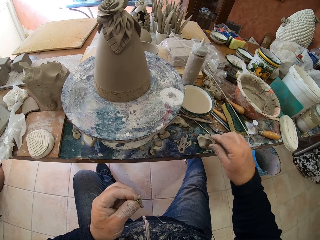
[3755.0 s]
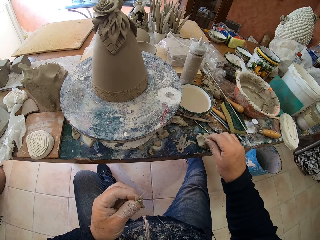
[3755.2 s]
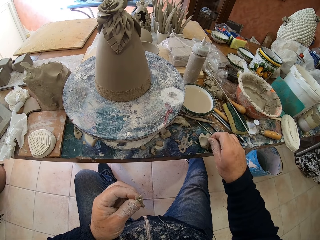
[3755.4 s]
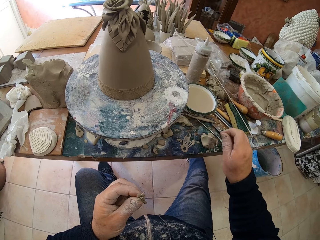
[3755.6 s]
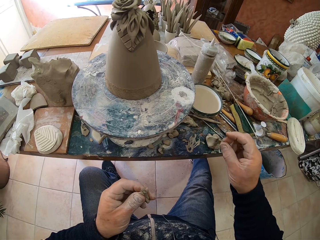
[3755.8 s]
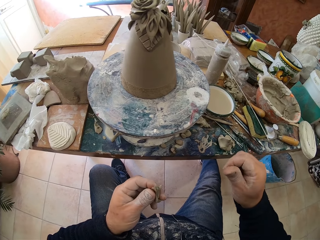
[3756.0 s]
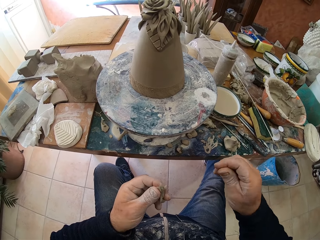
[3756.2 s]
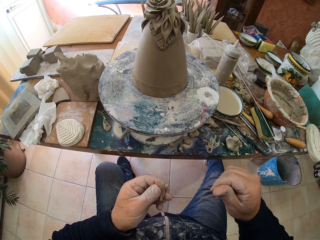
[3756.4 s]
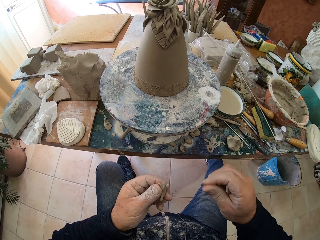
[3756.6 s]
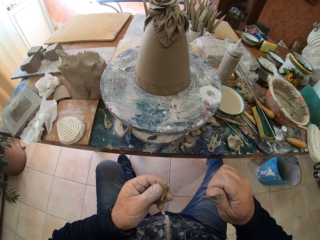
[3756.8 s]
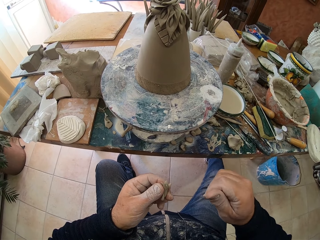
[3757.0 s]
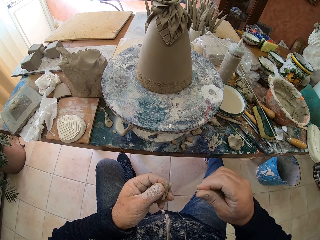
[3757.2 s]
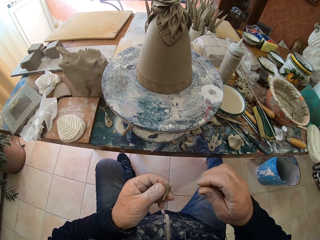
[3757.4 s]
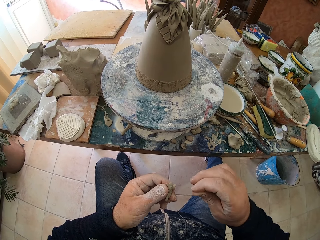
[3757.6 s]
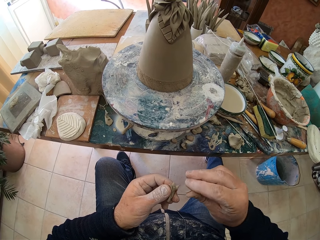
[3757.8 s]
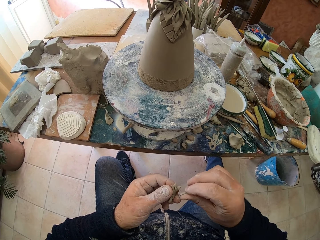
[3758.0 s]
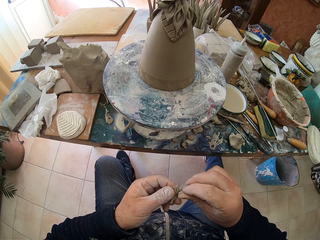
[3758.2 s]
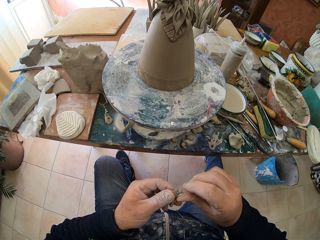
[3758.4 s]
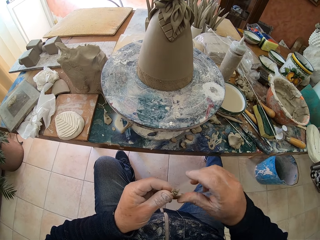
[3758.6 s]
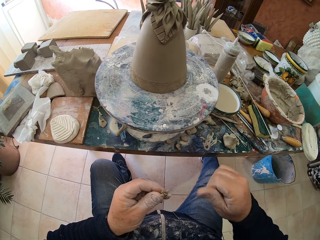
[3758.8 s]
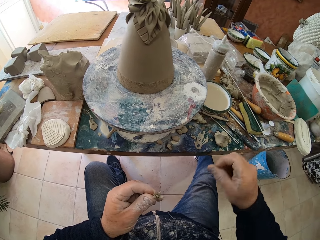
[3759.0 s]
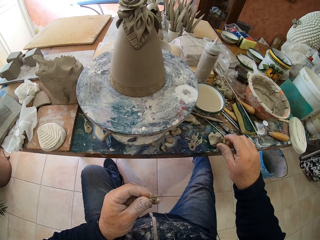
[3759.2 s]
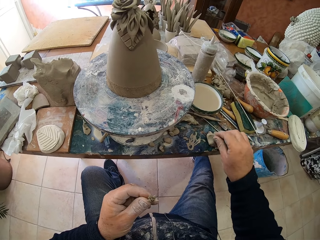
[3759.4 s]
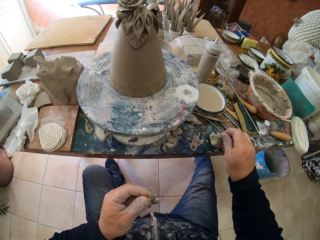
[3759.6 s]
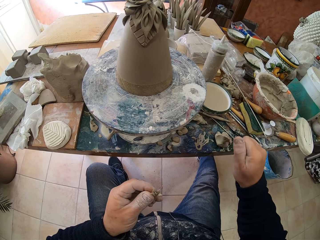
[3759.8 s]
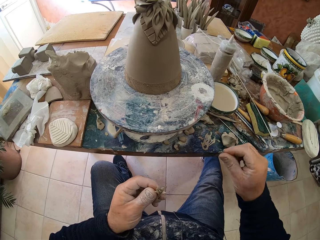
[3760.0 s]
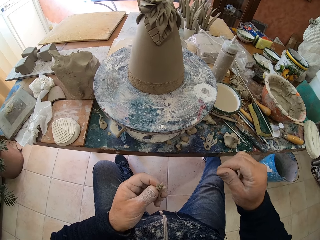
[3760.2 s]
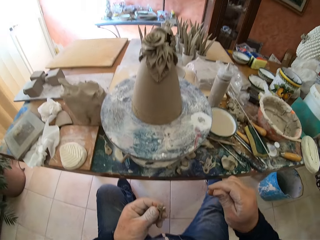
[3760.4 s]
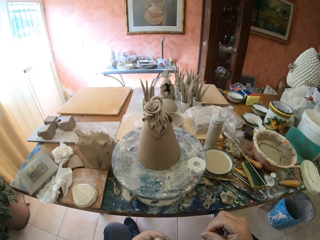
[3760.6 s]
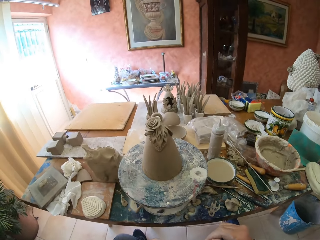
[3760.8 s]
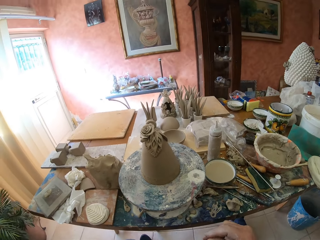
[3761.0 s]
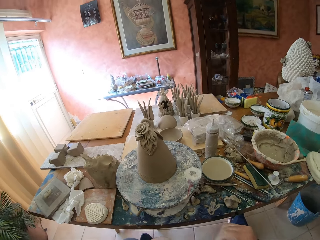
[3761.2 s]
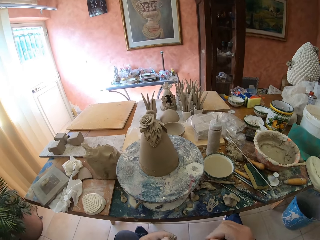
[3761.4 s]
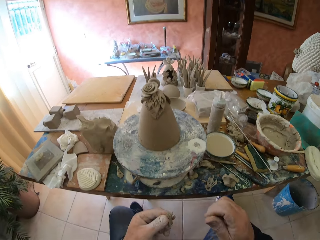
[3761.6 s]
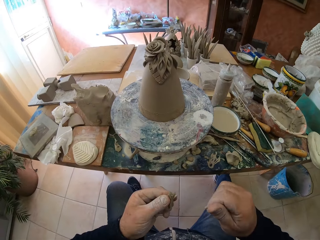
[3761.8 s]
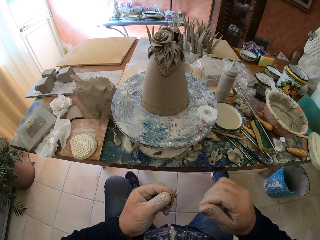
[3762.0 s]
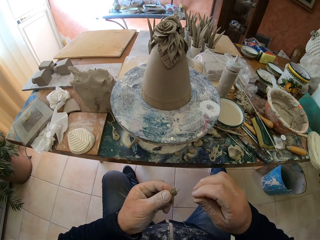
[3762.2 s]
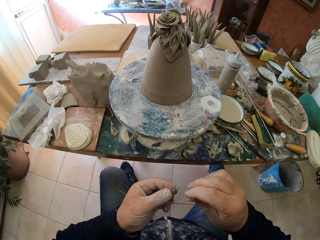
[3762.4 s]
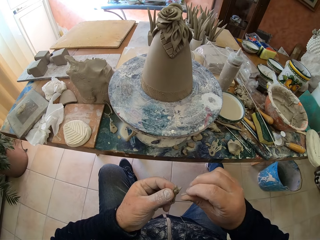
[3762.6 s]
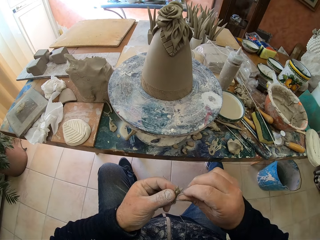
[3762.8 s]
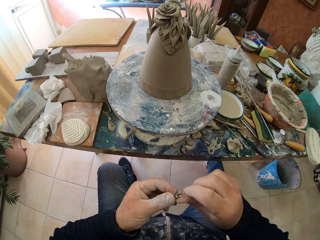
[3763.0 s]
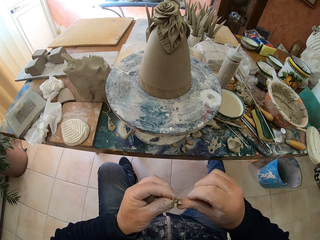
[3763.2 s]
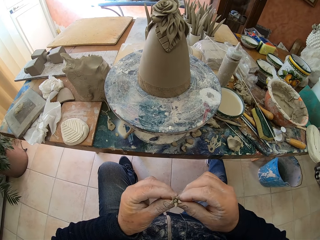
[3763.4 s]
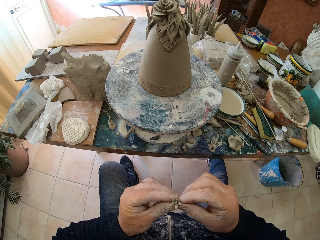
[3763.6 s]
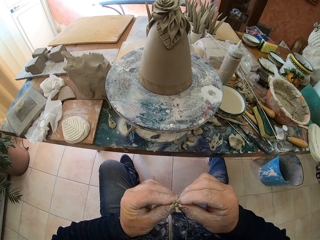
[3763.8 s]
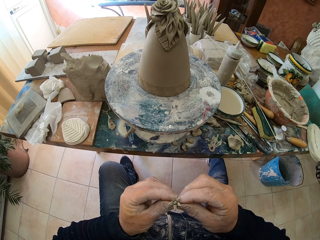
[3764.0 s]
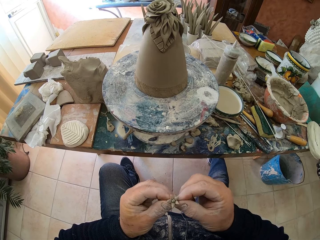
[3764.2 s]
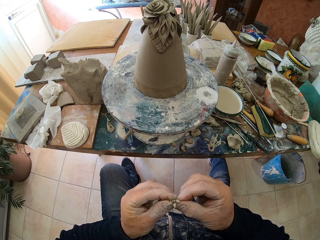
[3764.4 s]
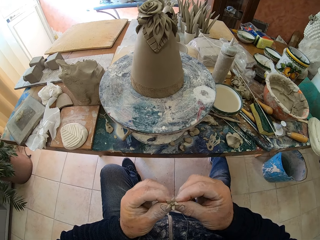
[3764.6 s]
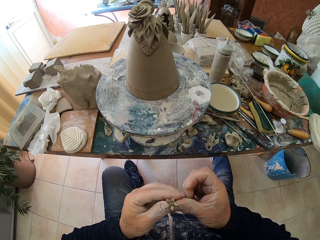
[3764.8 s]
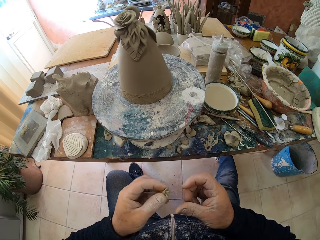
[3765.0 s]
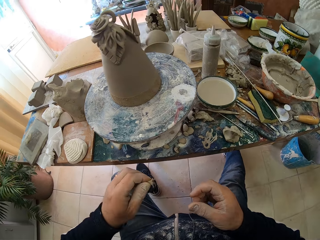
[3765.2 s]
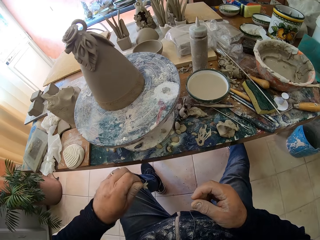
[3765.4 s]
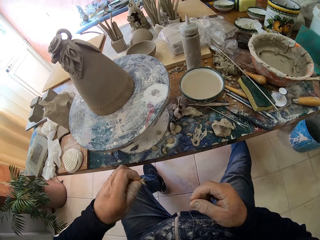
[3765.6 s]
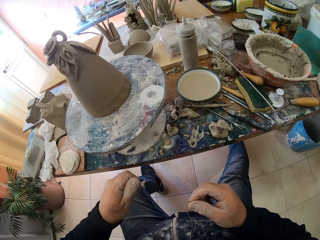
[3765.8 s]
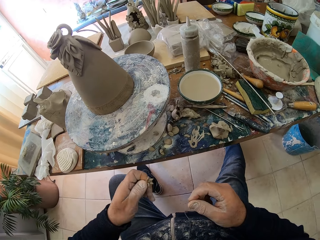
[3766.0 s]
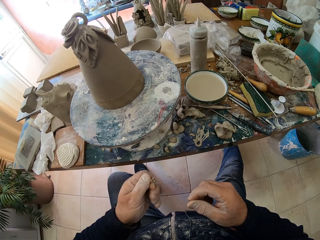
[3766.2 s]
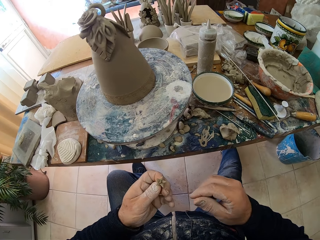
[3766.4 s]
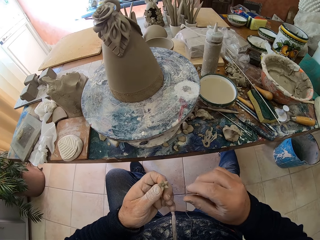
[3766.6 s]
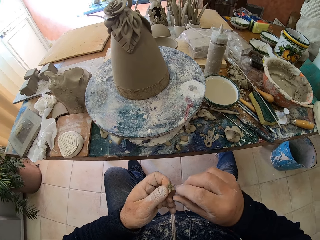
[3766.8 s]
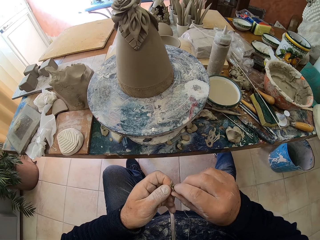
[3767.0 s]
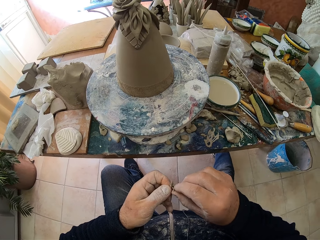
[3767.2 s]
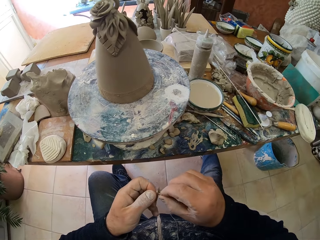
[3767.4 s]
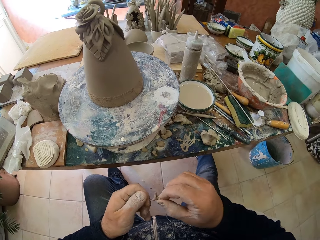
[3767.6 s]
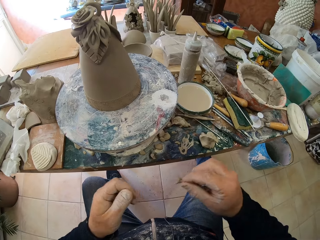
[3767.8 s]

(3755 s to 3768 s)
The camera wearer picks up clay from a table. He rolls clay with his hand. He puts clay on a clay model. He picks up clay from the table. He rolls clay with the hand. He looks around a room. He puts clay on the clay model. He folds clay on his hand.

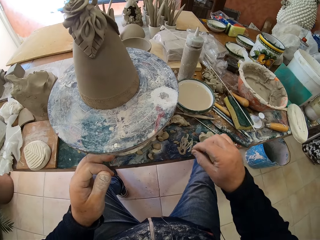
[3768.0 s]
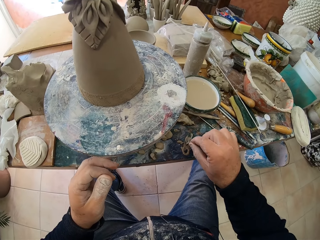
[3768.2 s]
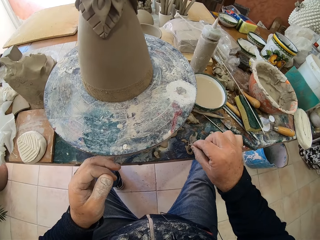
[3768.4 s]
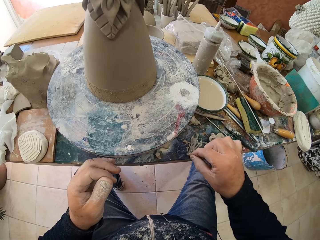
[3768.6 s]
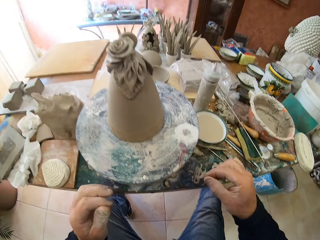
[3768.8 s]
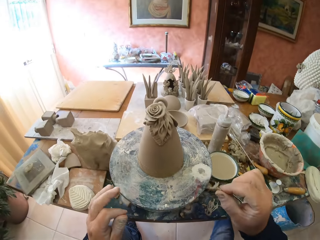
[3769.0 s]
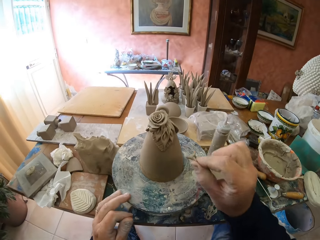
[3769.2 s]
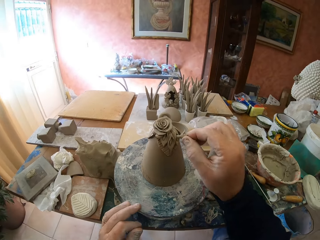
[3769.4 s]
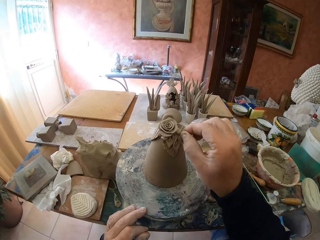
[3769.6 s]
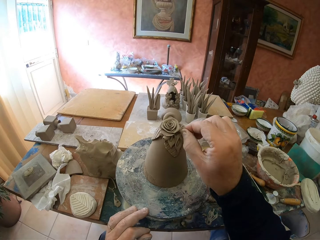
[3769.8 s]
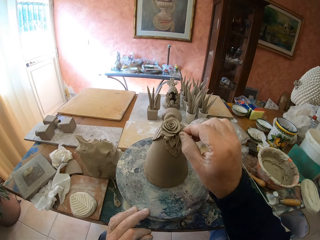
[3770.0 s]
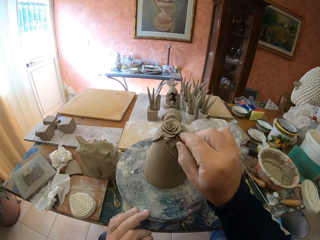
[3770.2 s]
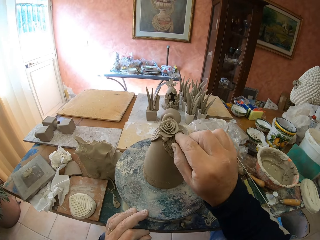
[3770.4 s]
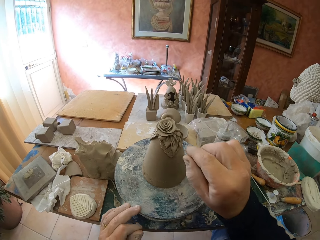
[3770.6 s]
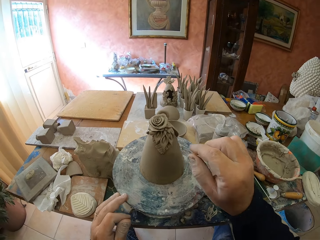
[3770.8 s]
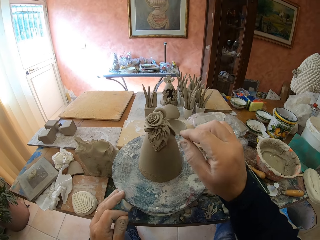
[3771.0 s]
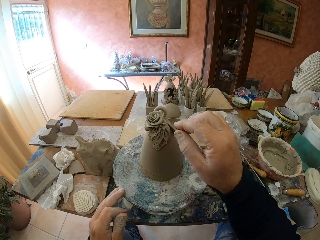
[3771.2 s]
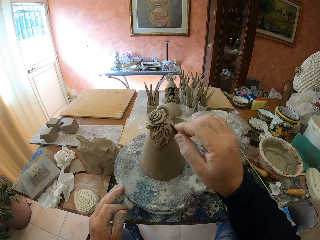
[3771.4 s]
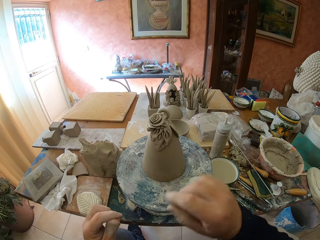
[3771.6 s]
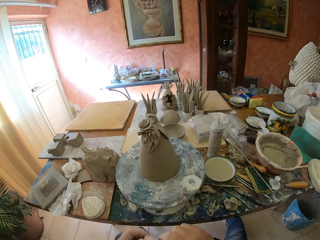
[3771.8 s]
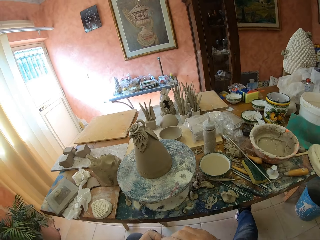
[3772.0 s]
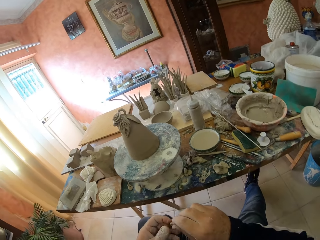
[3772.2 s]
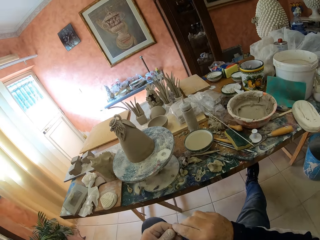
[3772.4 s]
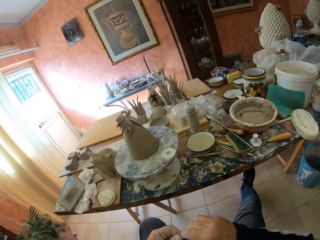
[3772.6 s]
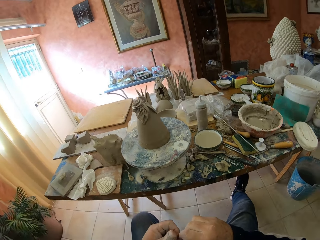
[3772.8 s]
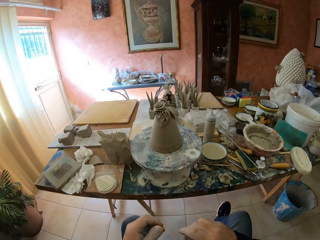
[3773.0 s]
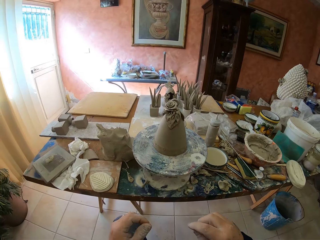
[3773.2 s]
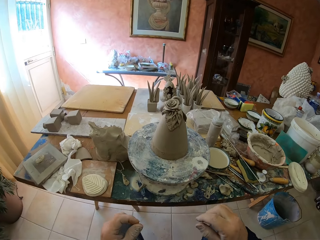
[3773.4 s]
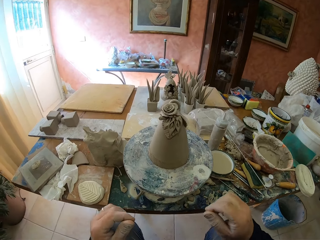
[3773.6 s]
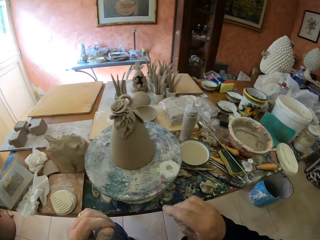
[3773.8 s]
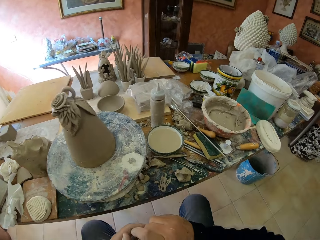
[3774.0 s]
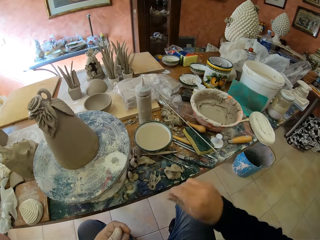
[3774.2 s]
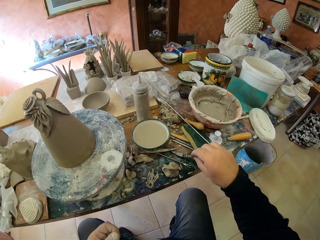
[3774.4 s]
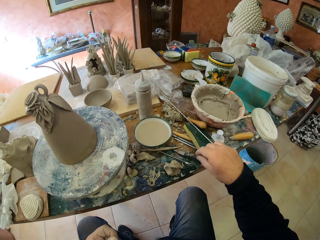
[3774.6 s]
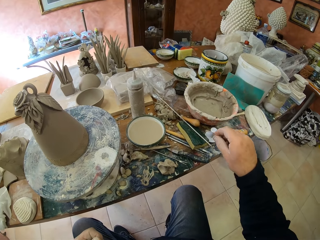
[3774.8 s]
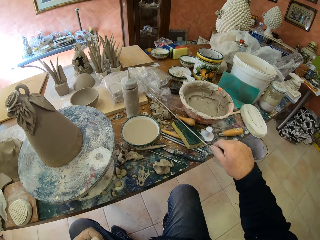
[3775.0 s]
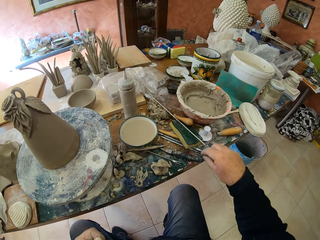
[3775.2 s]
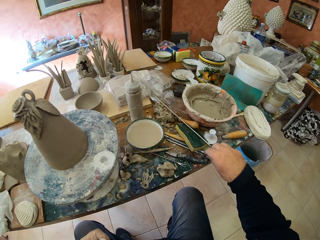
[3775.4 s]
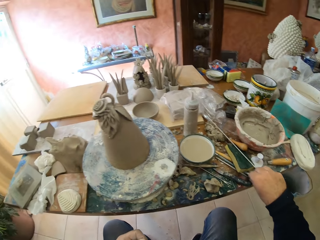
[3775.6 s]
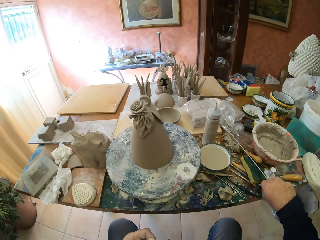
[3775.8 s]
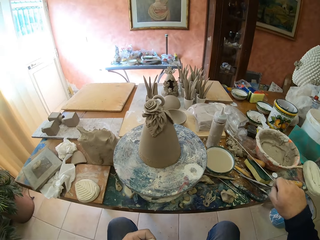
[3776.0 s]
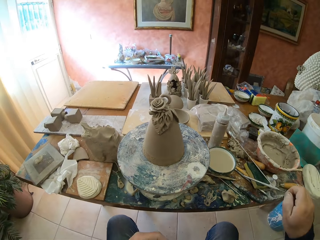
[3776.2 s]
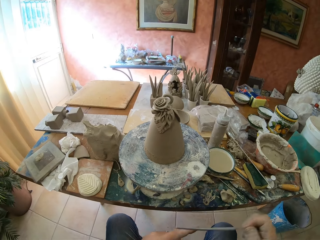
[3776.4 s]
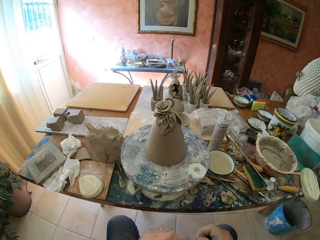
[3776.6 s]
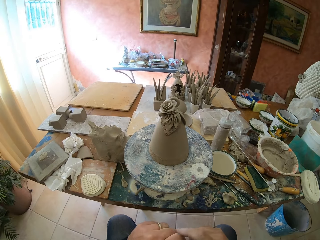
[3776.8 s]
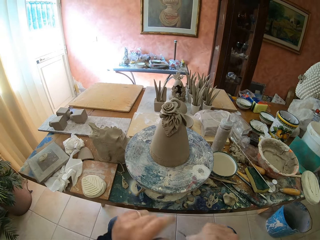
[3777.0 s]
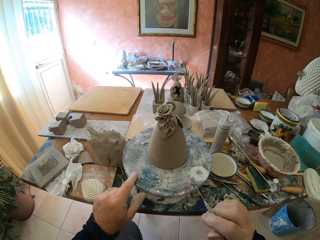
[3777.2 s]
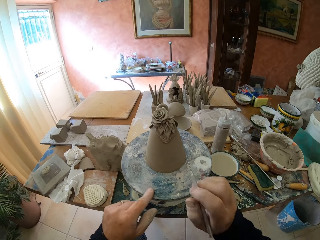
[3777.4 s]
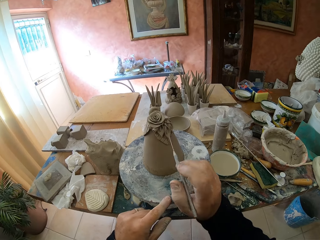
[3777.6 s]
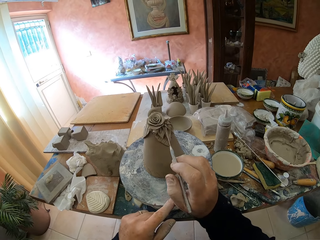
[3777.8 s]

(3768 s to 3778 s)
The camera wearer scoops clay from a table. He puts clay on a clay model. He rolls the pottery wheel. He adjusts clay on his hands. He picks up a rod, a needle tool, from the table.
